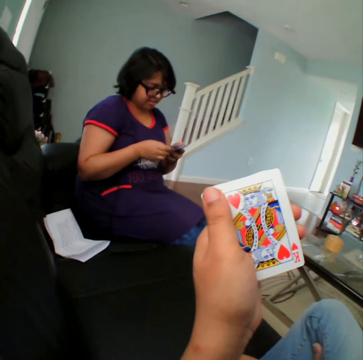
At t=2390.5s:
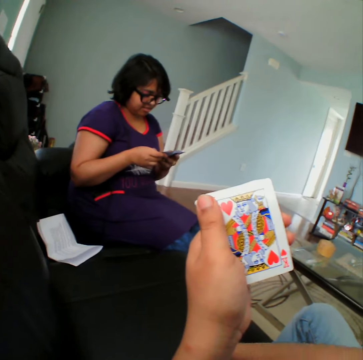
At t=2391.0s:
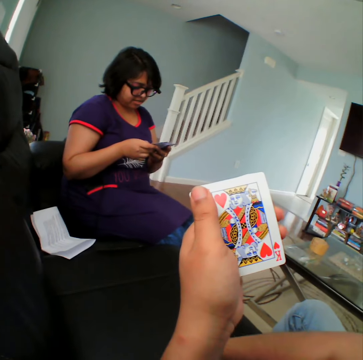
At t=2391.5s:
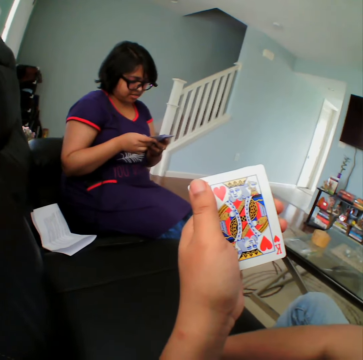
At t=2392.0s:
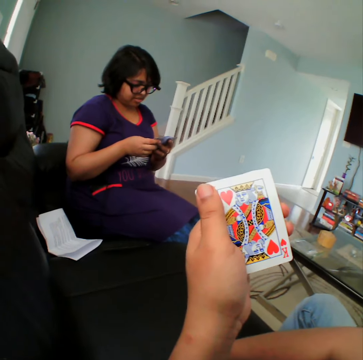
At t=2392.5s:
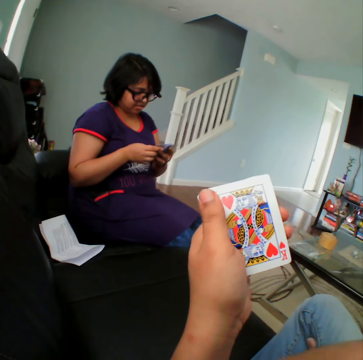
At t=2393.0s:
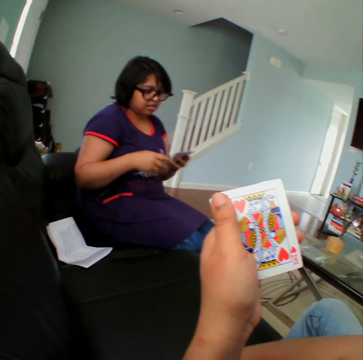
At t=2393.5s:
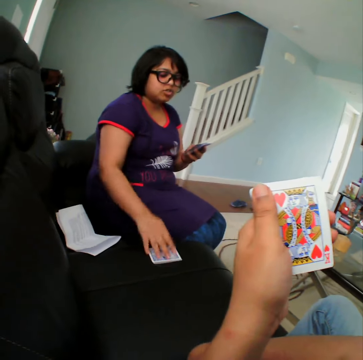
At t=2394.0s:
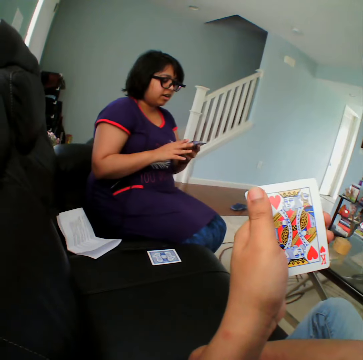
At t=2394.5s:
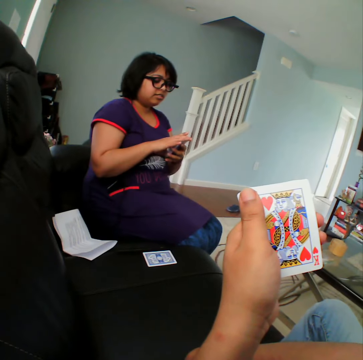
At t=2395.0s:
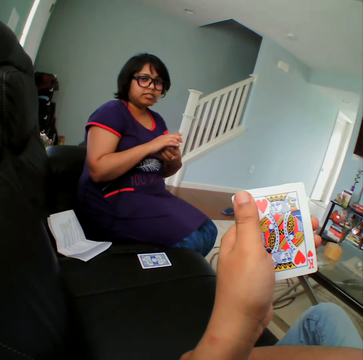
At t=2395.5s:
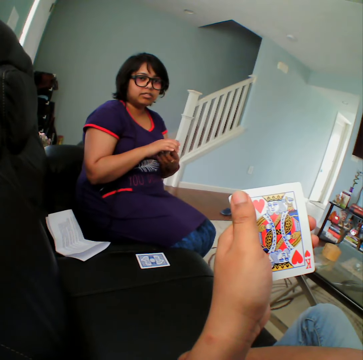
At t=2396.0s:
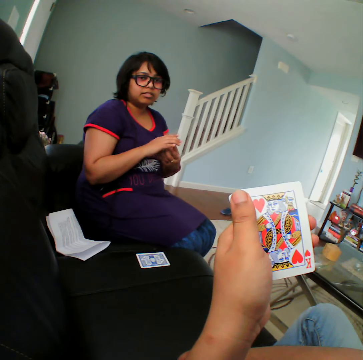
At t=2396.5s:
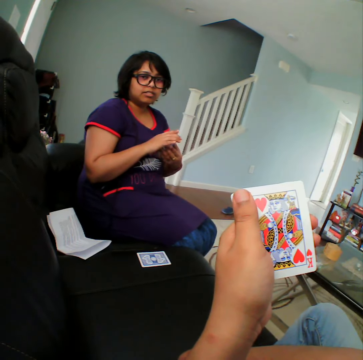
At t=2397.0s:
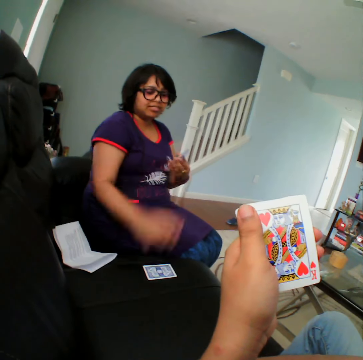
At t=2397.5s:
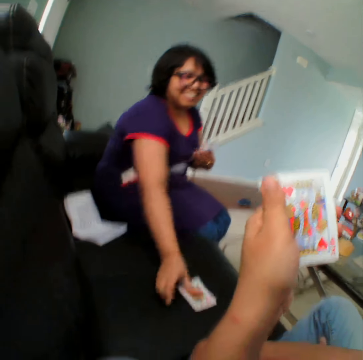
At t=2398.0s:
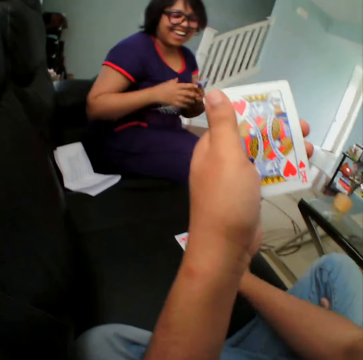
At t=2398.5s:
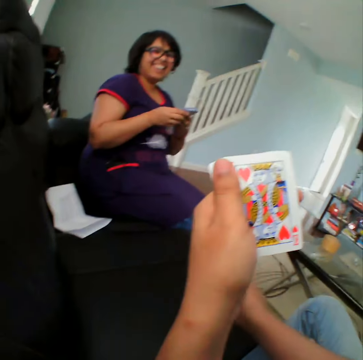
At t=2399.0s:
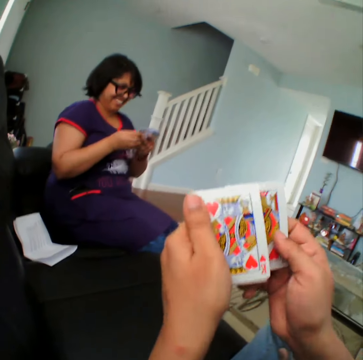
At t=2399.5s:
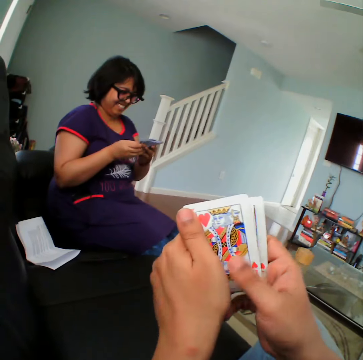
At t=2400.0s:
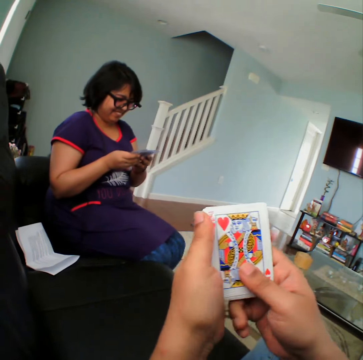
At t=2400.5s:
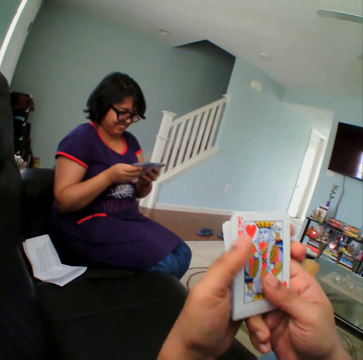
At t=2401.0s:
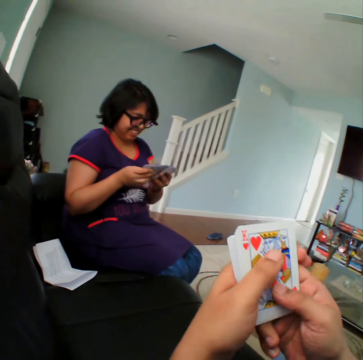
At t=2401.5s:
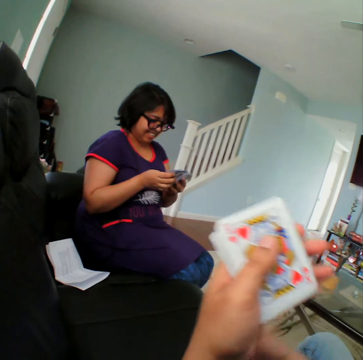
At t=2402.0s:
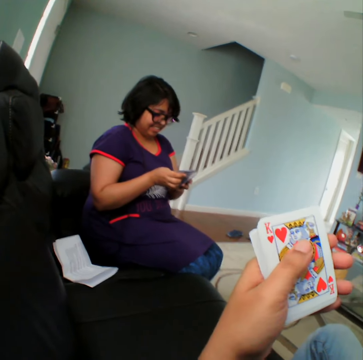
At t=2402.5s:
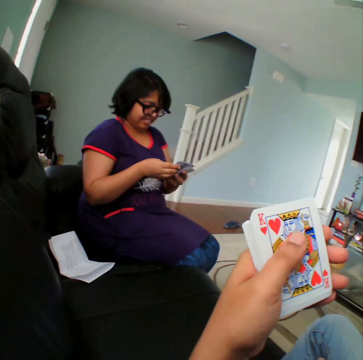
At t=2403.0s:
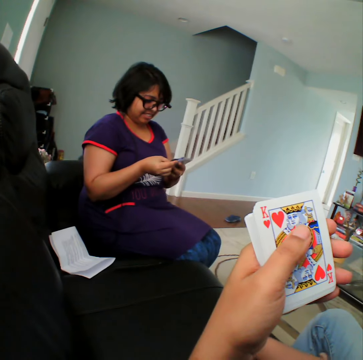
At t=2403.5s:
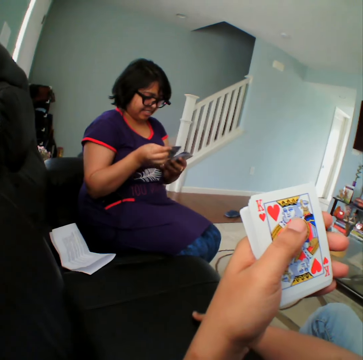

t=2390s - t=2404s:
A person picks up the card and places the card on the couch. The person picks up the card and places the card on the couch. The camera wearer picks up the card. The person selects the cards.

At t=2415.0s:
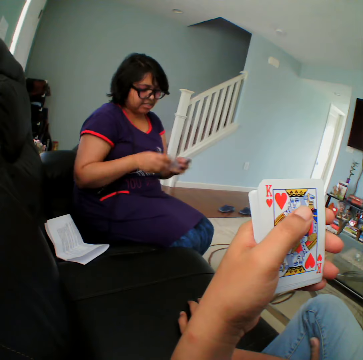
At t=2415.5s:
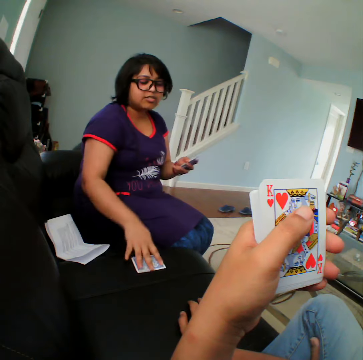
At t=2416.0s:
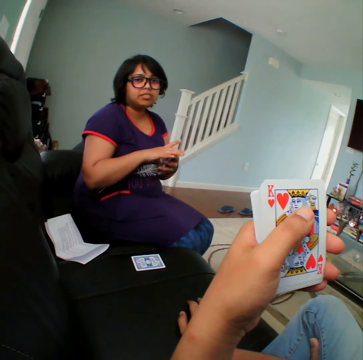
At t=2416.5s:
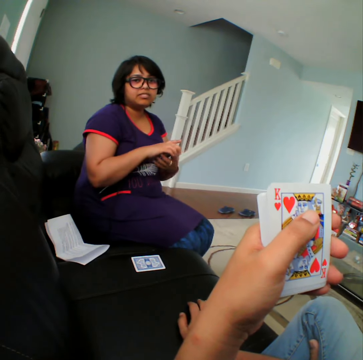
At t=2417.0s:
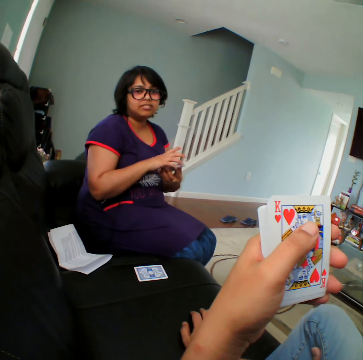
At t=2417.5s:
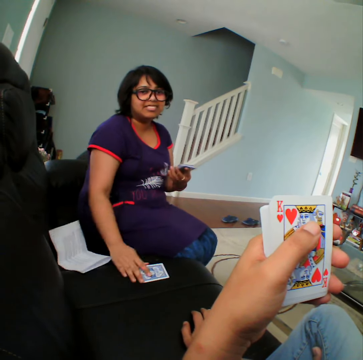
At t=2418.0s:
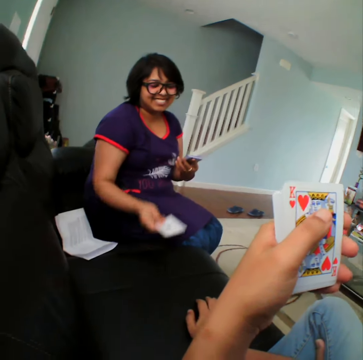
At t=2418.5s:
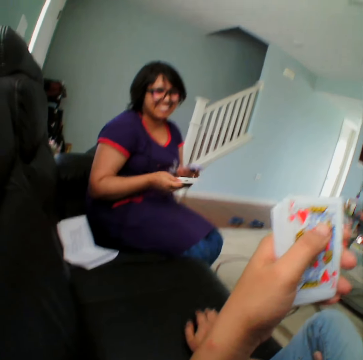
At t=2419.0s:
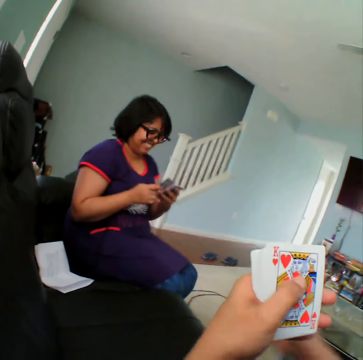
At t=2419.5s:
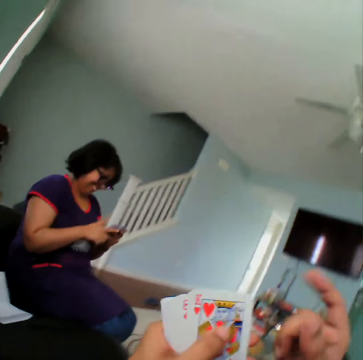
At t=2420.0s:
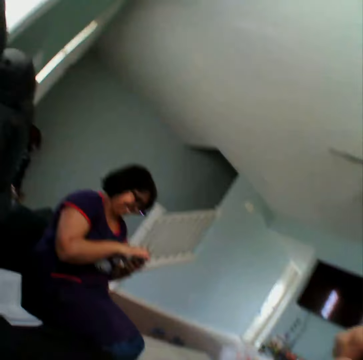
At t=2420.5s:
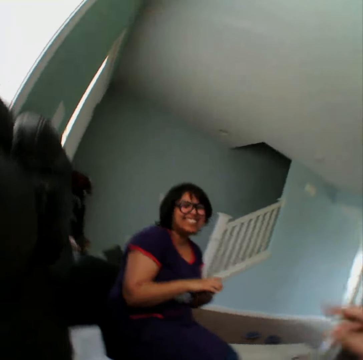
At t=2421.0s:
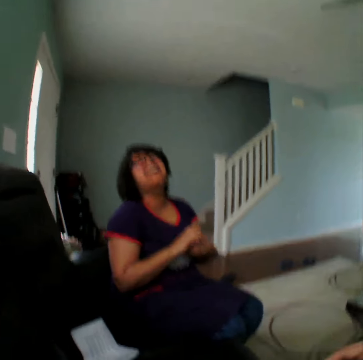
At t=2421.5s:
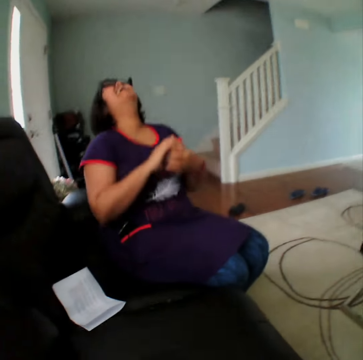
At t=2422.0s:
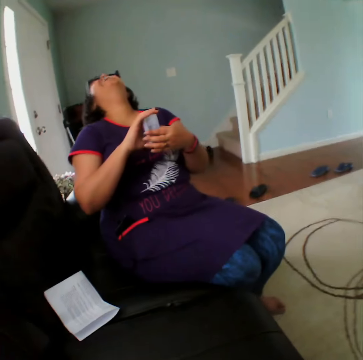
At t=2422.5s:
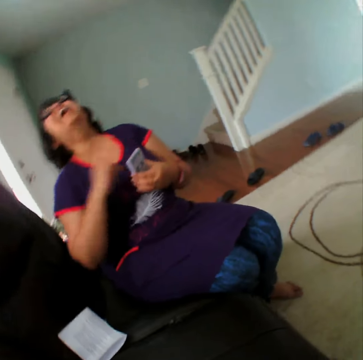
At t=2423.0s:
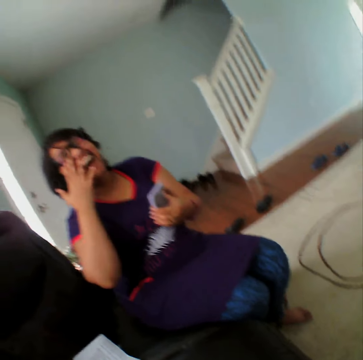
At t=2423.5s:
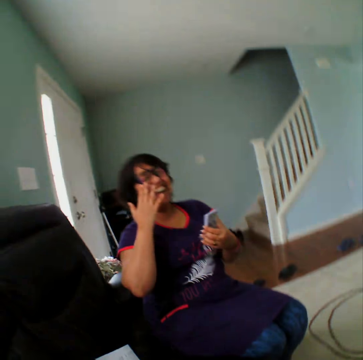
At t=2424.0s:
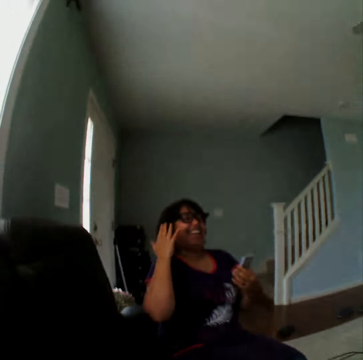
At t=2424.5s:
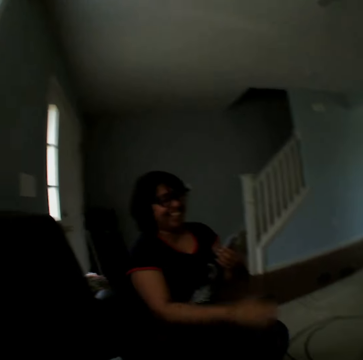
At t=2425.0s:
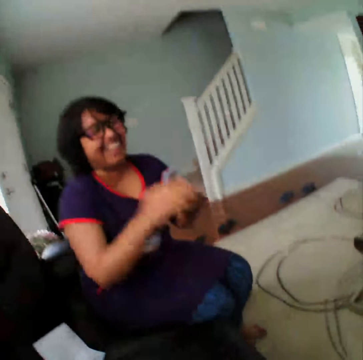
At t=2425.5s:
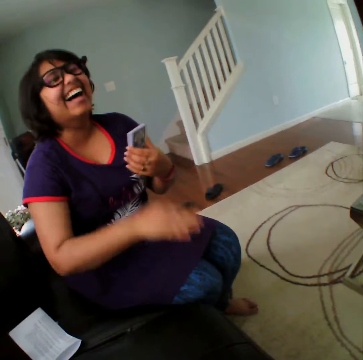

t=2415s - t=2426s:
A woman picks up the card and places the card on the couch. The woman picks up the card, turns the card and takes the card back. The camera wearer converses with the woman.

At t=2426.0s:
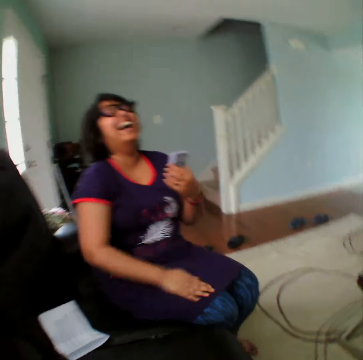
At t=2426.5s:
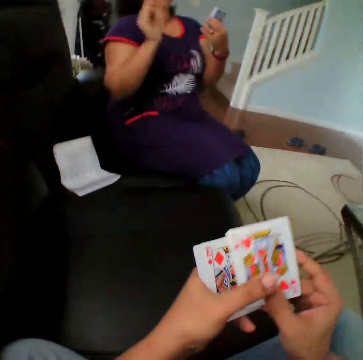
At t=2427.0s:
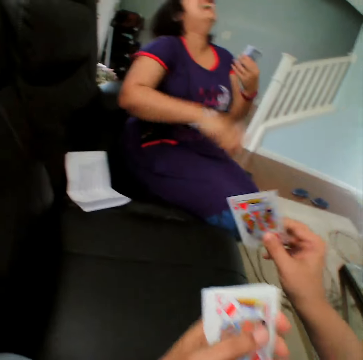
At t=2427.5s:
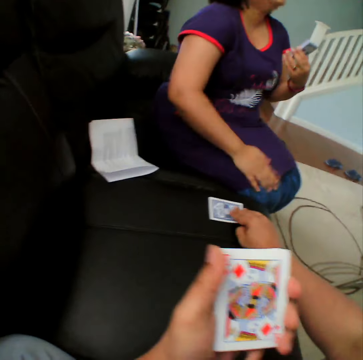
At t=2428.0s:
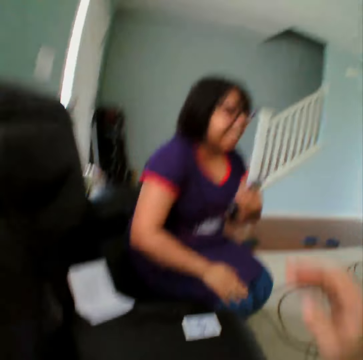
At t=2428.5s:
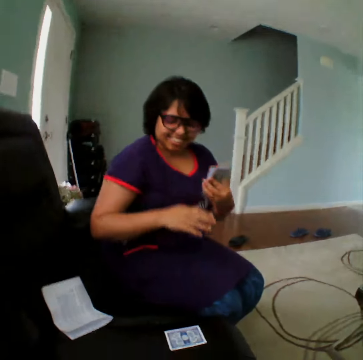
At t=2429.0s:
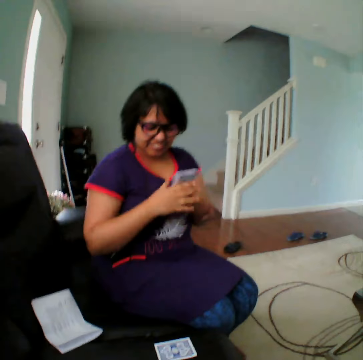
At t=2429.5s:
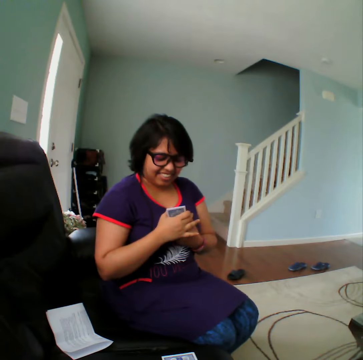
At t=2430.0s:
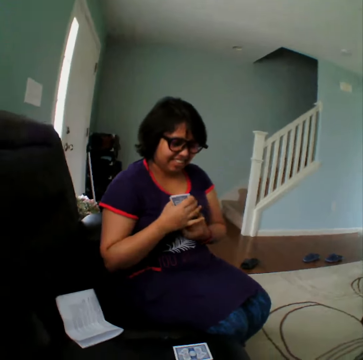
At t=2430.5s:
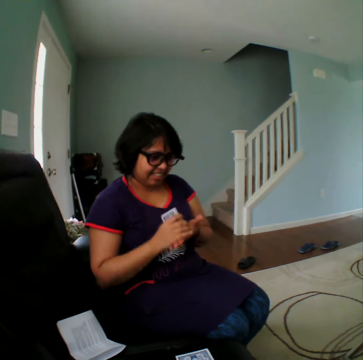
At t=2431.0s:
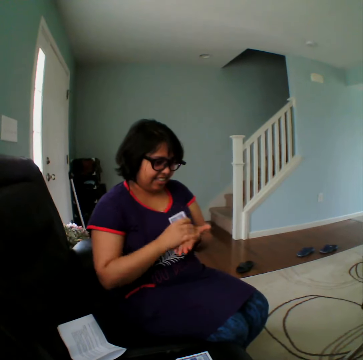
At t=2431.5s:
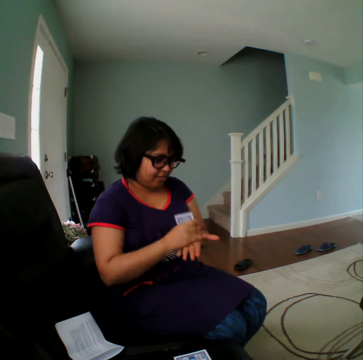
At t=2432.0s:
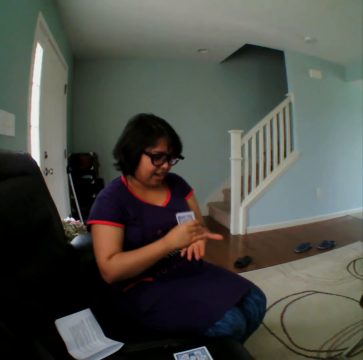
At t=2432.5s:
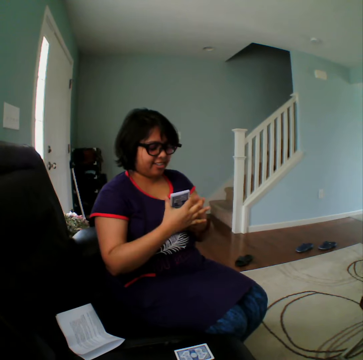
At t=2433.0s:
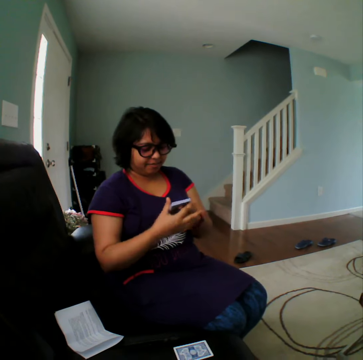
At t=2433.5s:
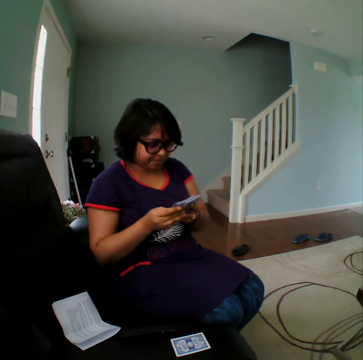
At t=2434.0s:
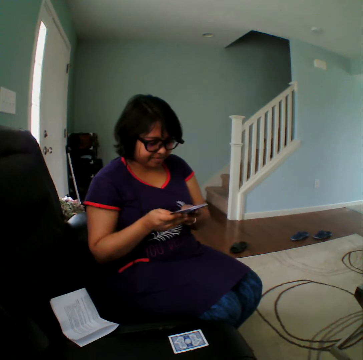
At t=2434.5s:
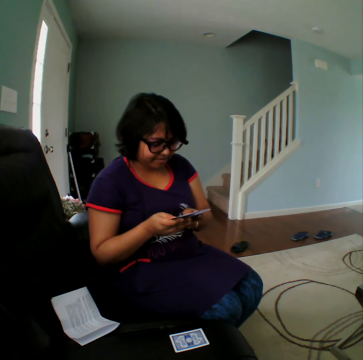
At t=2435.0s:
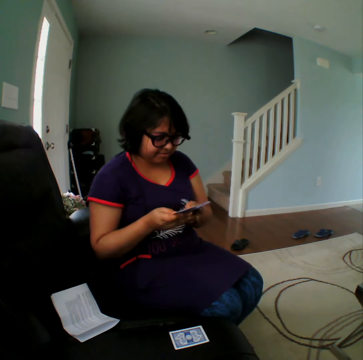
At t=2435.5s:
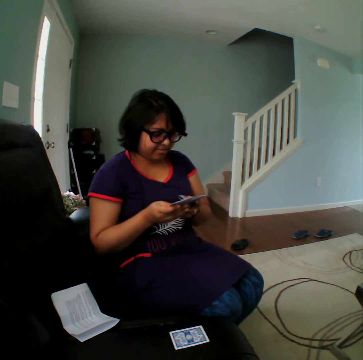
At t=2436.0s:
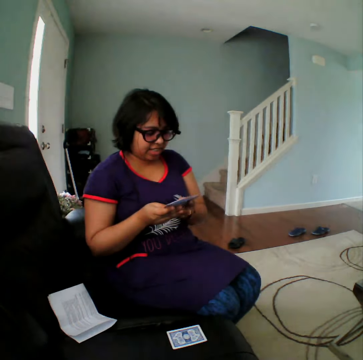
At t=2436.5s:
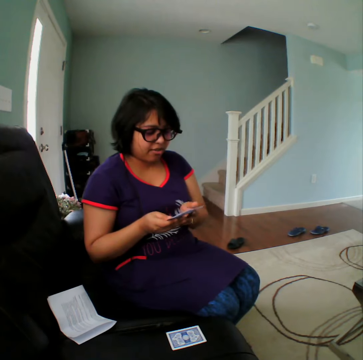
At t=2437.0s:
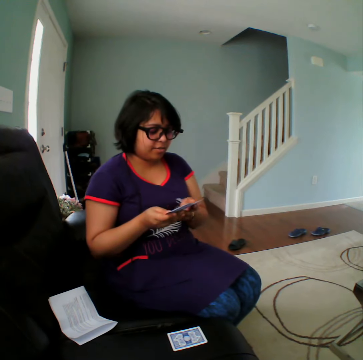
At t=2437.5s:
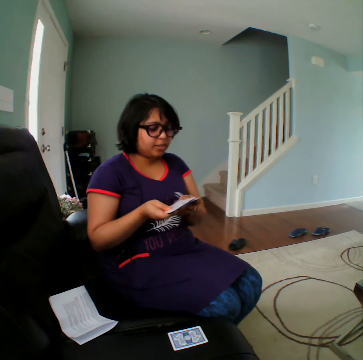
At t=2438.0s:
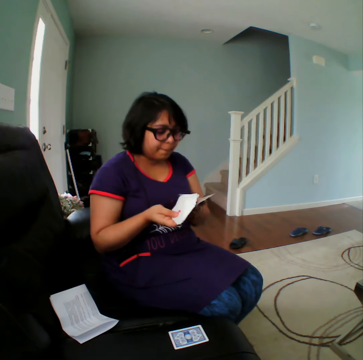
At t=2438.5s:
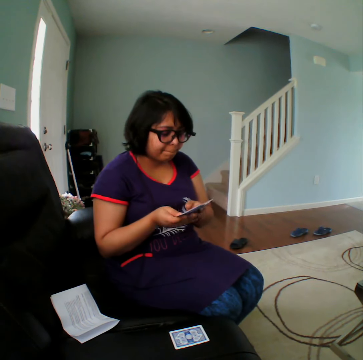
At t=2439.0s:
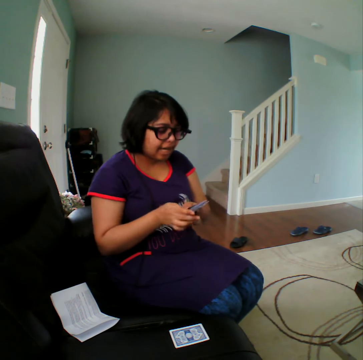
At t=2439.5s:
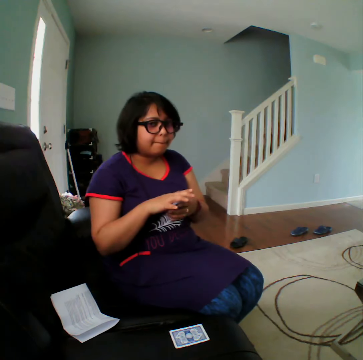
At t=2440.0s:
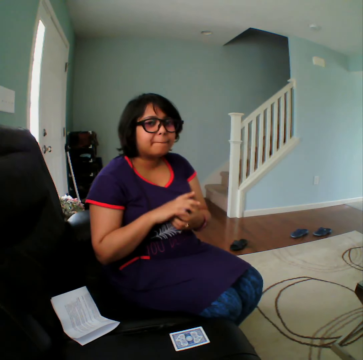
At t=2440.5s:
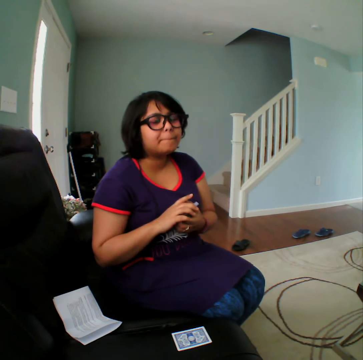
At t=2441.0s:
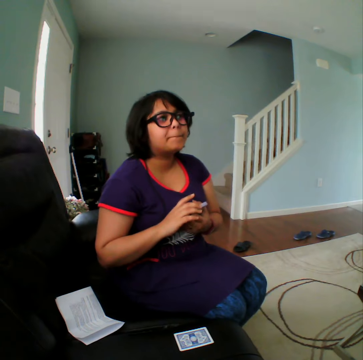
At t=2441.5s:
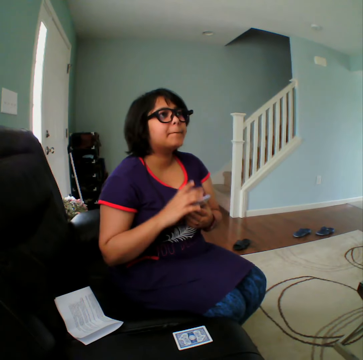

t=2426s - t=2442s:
The camera wearer picks the card. They place the card on the couch. They line the cards on the hand. Another person hits the hand with the cards. The other person selects the cards and holds the cards.
